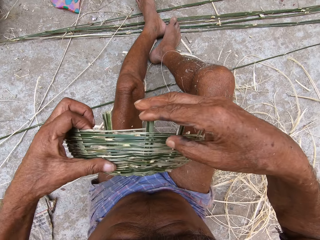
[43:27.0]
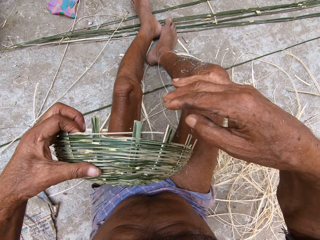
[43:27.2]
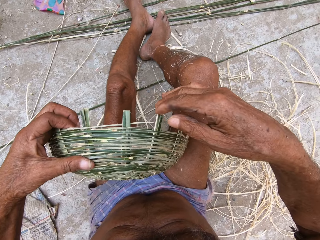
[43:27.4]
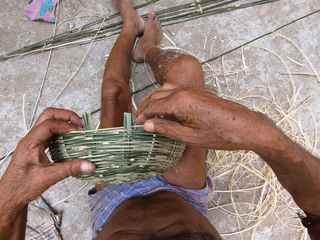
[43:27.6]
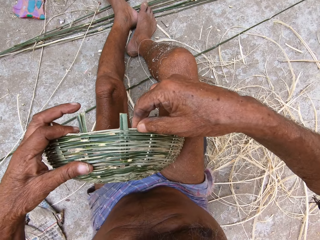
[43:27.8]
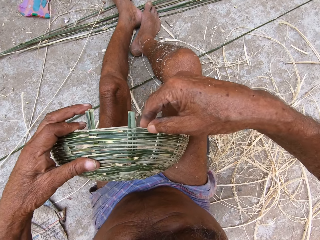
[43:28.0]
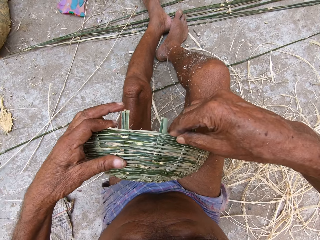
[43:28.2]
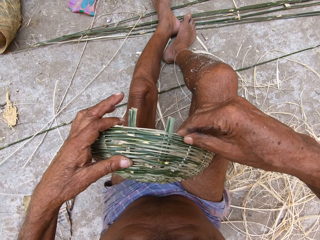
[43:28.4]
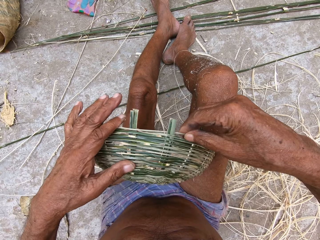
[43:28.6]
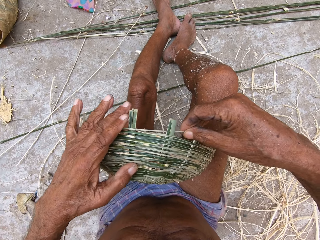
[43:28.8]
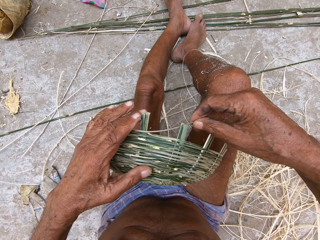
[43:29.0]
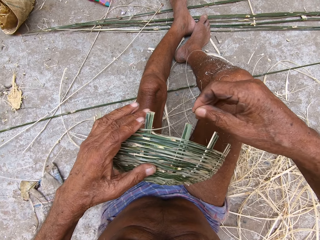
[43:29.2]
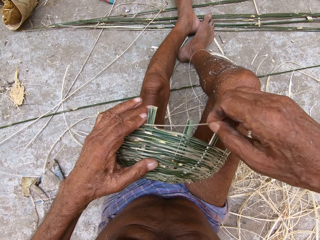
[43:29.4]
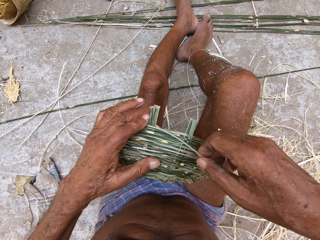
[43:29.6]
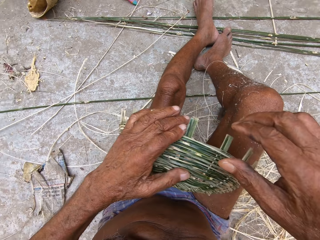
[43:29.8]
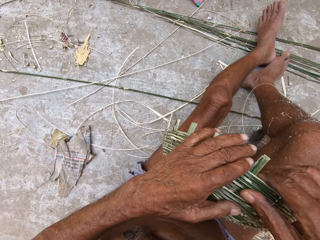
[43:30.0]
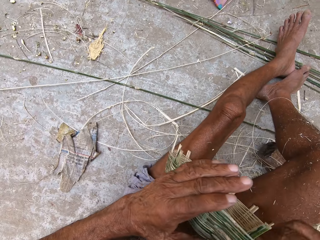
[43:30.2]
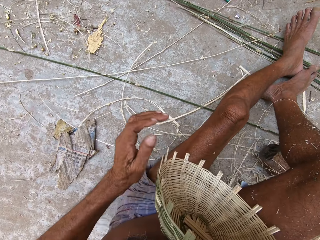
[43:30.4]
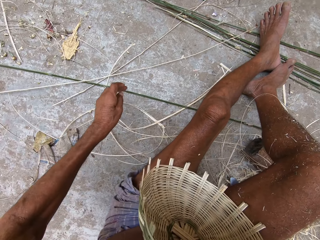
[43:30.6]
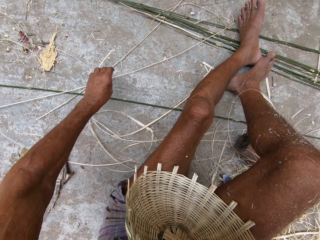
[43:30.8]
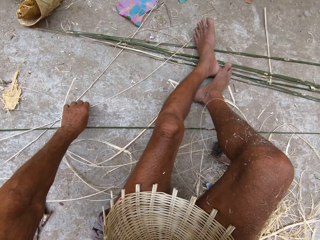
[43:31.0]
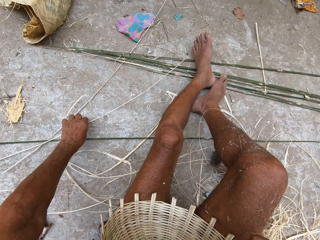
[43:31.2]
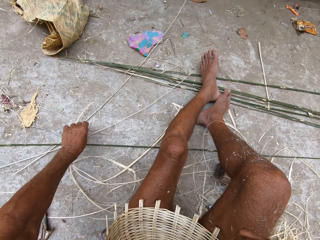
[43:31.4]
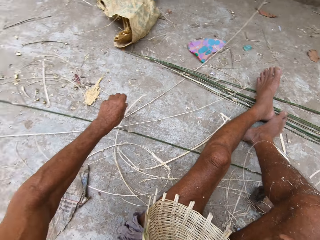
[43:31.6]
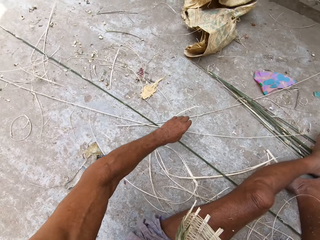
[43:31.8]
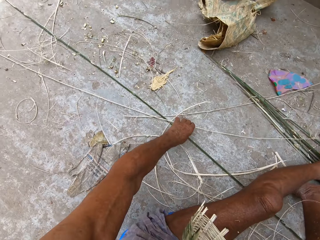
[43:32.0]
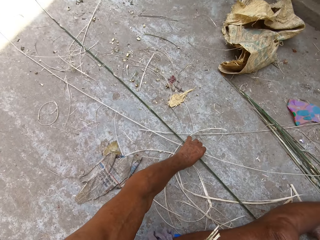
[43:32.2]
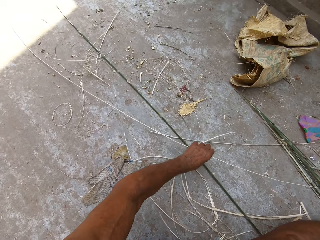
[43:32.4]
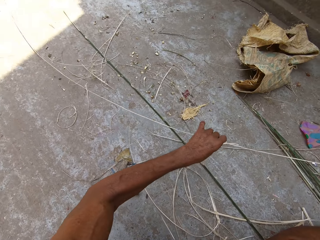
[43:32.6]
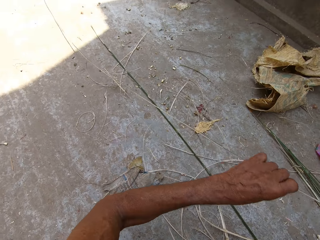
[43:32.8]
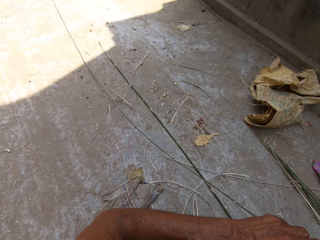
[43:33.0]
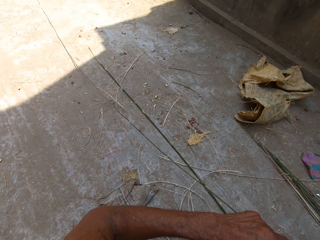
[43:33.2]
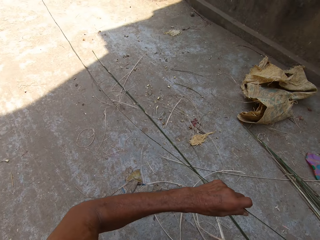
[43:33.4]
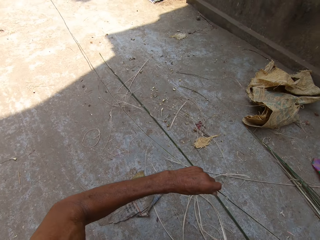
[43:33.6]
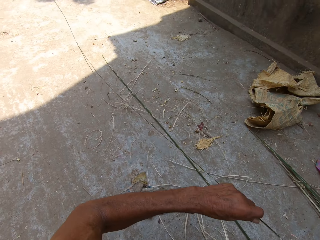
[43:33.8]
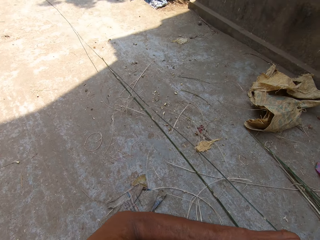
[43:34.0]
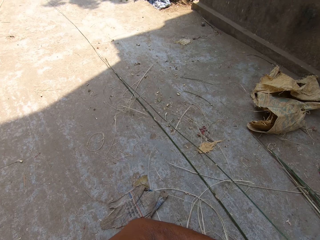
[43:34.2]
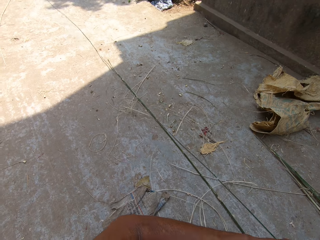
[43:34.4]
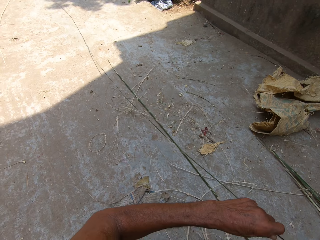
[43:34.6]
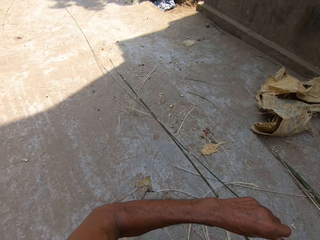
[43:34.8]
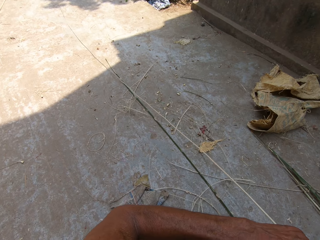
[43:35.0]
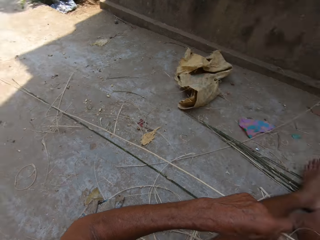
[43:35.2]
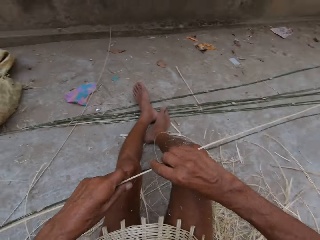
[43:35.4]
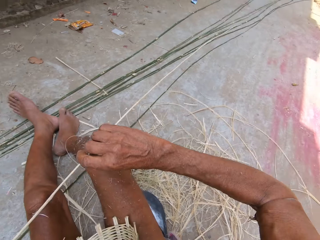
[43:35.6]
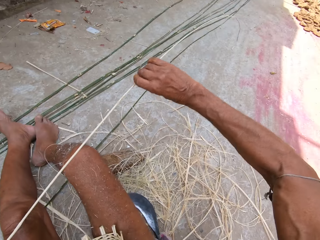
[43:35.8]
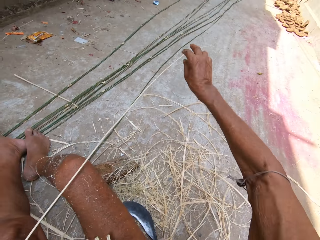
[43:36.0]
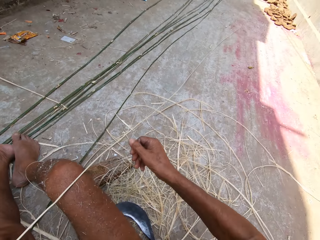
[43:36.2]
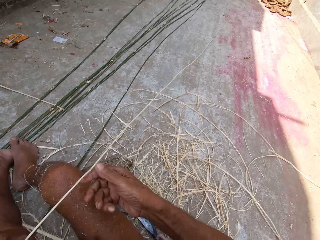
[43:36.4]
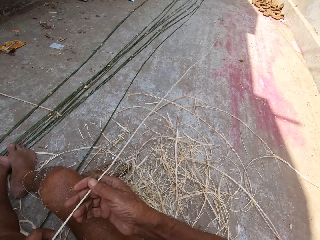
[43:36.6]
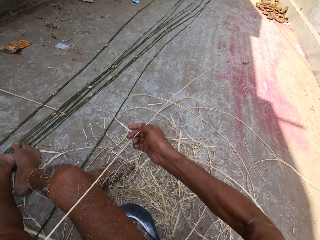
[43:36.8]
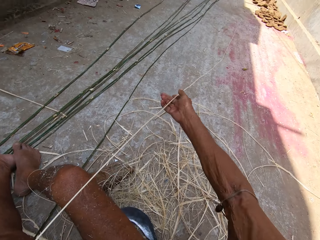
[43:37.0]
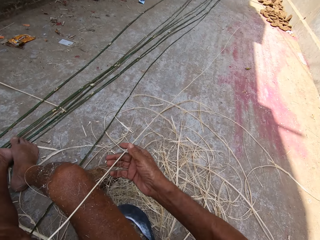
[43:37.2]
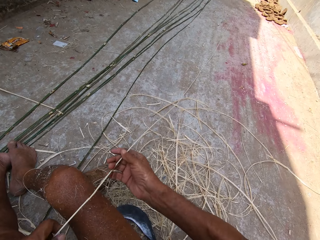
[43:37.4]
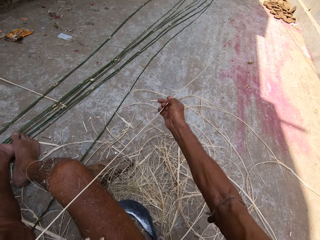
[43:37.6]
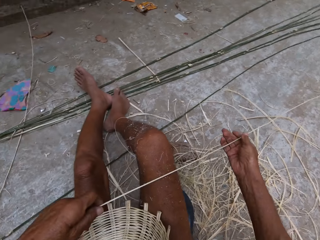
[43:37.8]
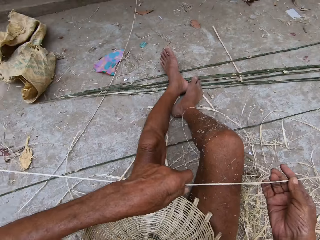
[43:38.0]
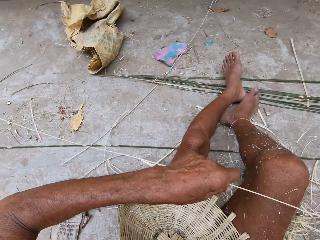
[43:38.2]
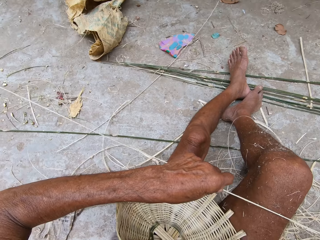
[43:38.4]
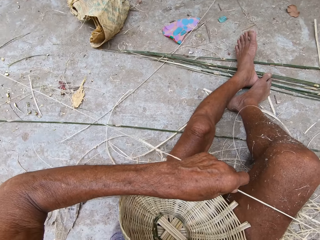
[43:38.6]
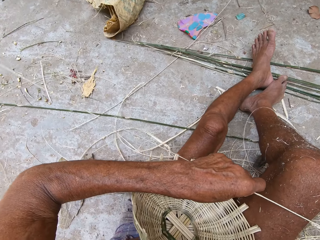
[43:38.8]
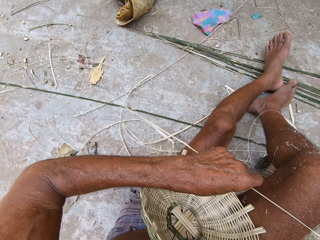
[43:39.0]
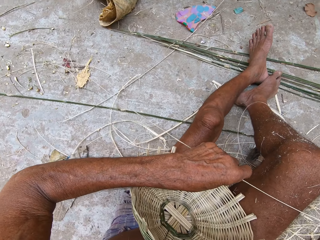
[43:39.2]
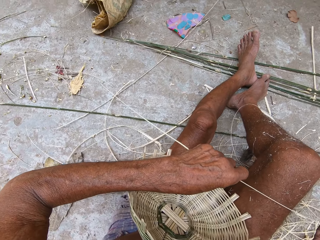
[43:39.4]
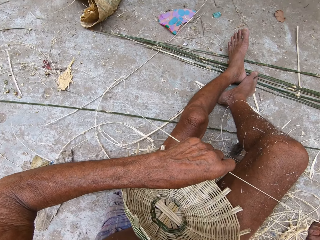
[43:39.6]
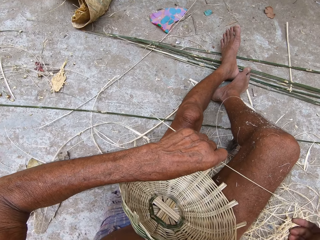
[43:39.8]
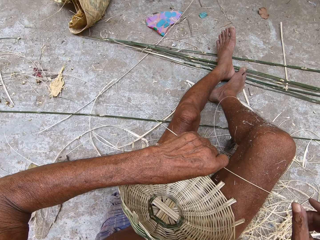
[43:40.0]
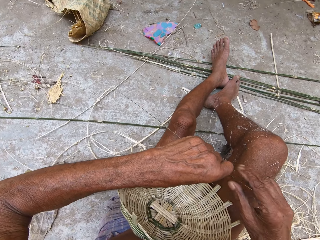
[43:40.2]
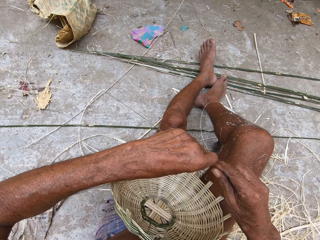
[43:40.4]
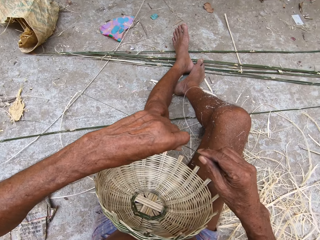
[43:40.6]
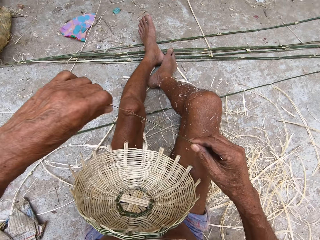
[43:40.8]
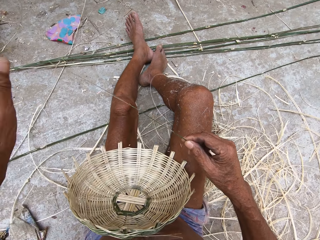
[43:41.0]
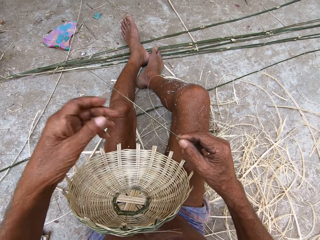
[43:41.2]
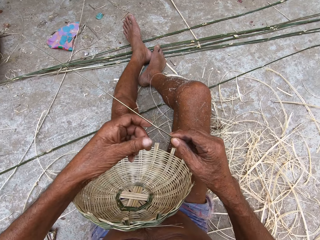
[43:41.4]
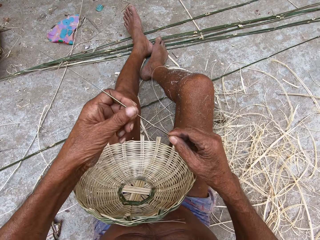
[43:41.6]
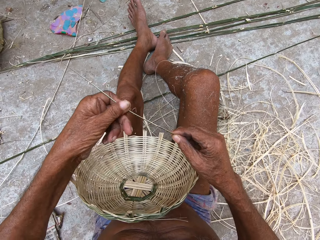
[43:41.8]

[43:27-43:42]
The camera wearer adjusts a bamboo strip from the basket with his right hand. He handles the basket. He picks up fiber. He drags the bamboo strip along the floor with both hands. He pulls the fiber. He pulls the fiber again.

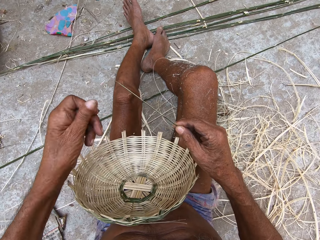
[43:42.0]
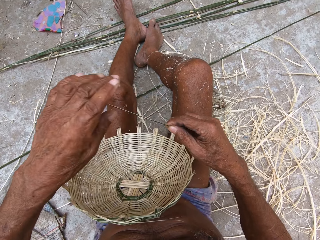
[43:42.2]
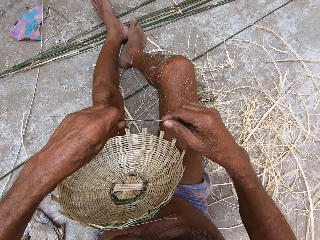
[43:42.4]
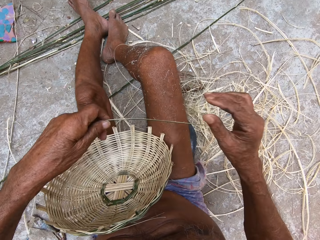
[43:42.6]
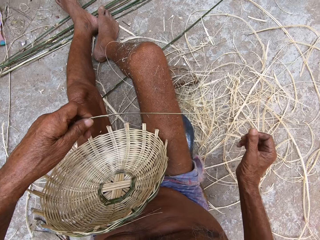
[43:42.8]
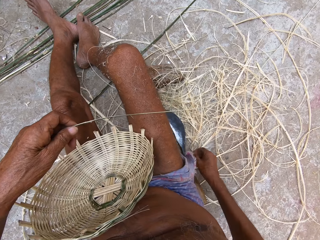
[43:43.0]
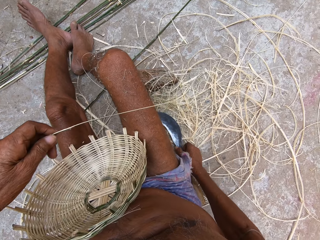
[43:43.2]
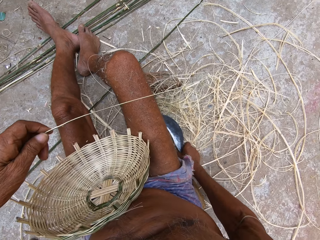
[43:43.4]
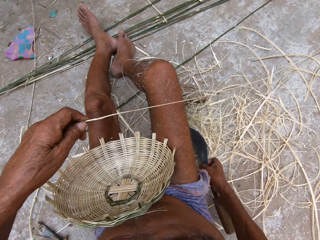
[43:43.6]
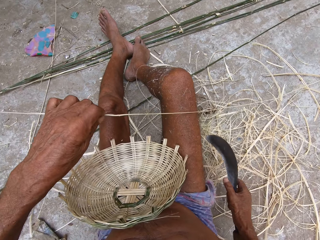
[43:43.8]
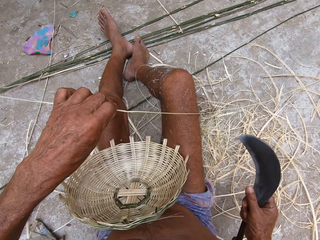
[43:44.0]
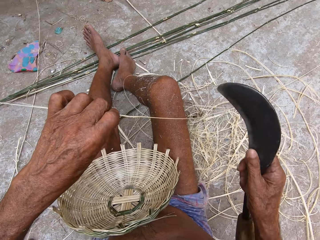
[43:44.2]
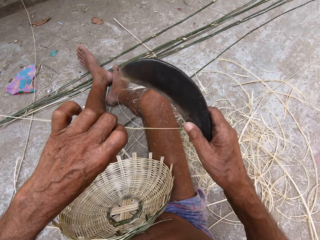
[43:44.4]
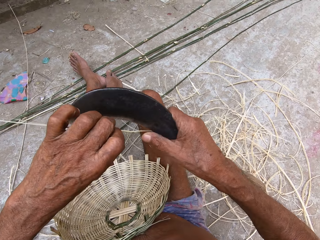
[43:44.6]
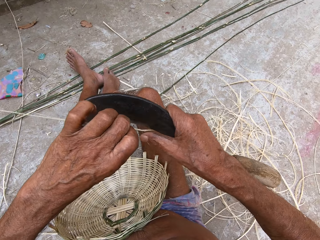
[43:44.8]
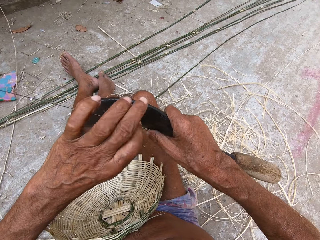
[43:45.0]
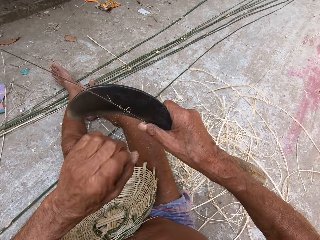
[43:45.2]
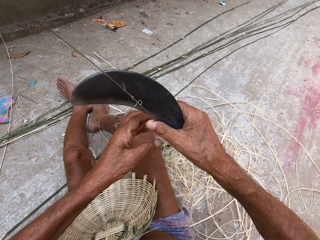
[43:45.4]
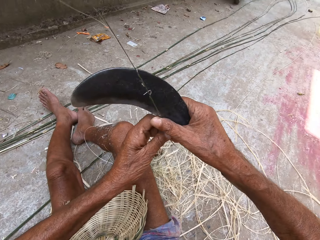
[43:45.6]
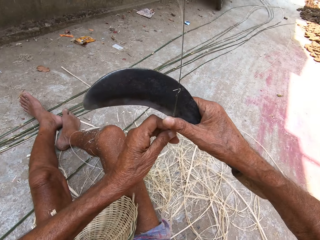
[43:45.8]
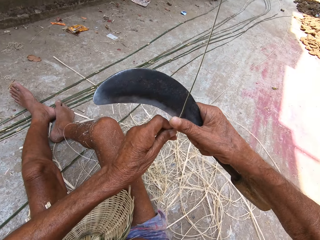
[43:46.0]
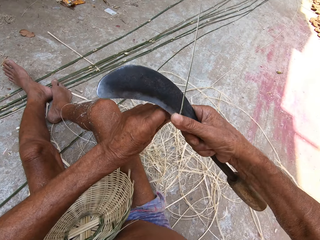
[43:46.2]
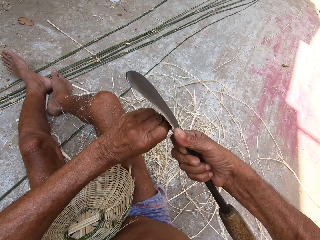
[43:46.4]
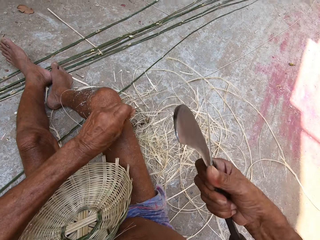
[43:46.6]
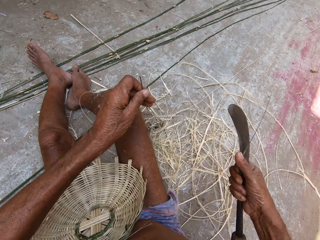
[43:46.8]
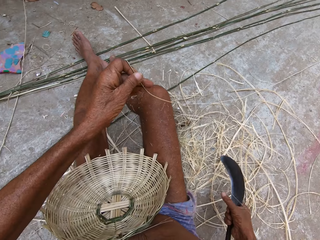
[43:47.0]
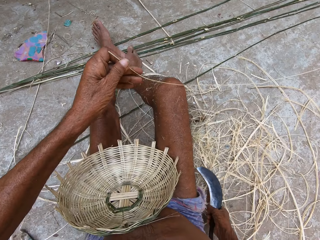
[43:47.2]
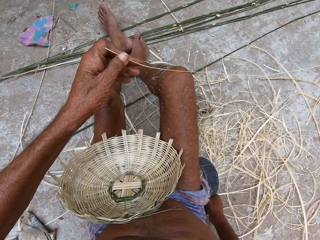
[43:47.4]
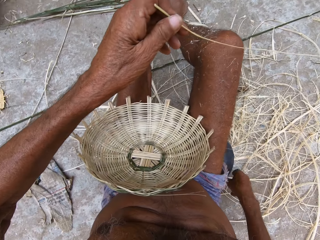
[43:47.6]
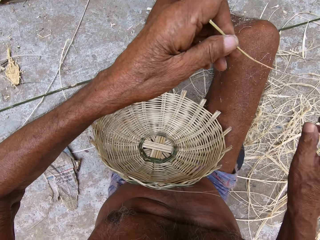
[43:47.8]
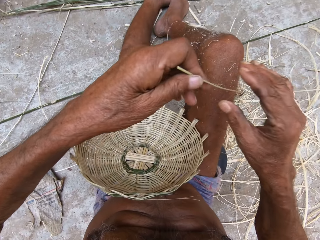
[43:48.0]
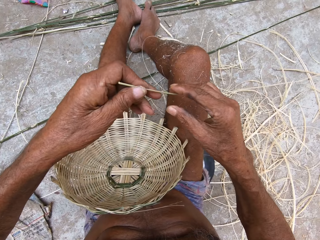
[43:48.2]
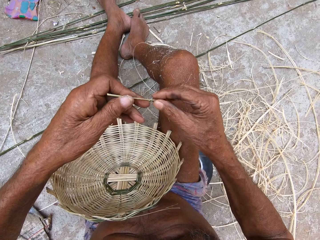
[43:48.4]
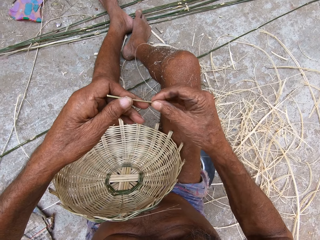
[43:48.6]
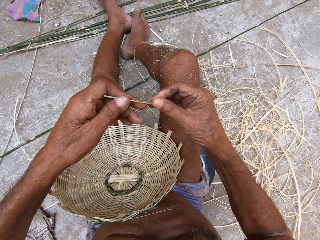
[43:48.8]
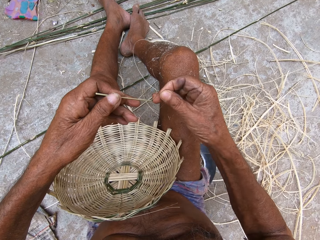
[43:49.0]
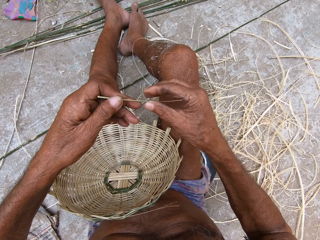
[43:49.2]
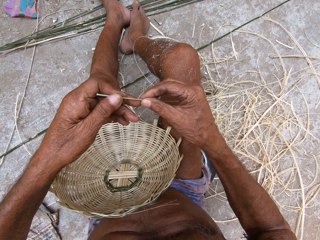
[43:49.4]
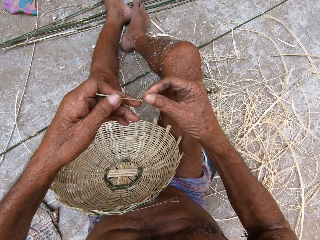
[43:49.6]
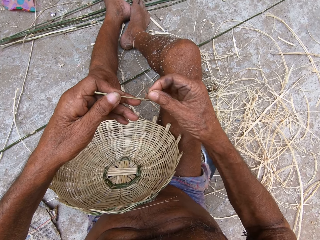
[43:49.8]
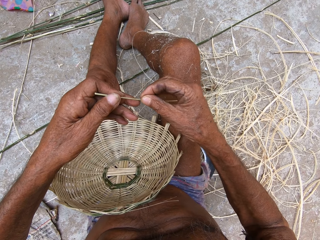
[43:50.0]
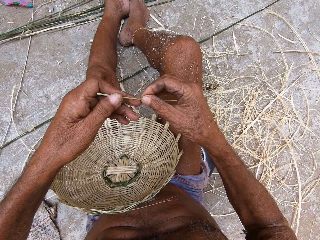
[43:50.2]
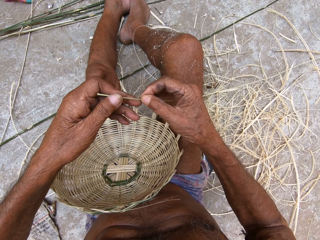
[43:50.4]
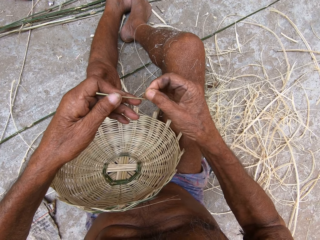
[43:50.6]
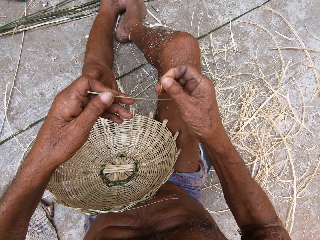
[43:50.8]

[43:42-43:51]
The camera wearer picks up a sickle. He cuts the bamboo strip with the hook knife in his right hand. He drops the sickle on the ground. He removes bamboo debris from the bamboo strip with his right hand.
